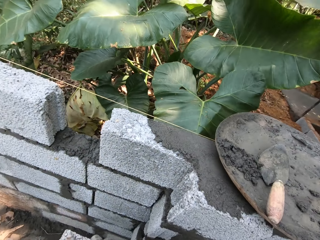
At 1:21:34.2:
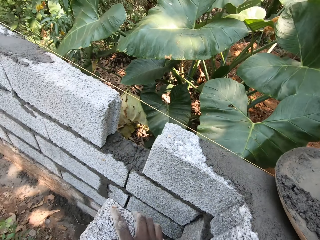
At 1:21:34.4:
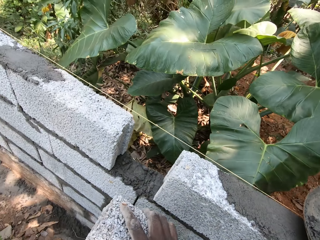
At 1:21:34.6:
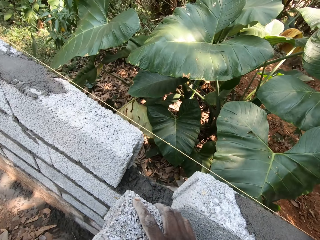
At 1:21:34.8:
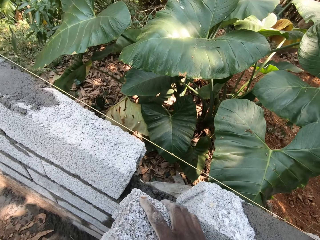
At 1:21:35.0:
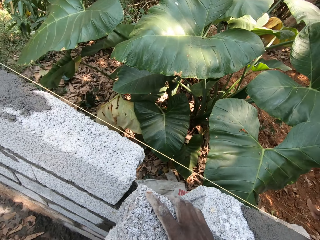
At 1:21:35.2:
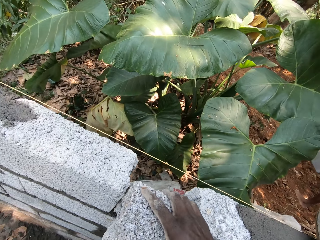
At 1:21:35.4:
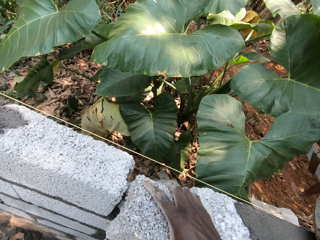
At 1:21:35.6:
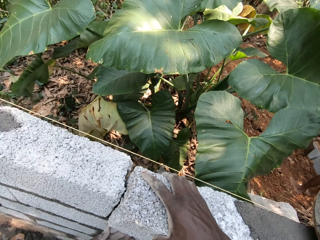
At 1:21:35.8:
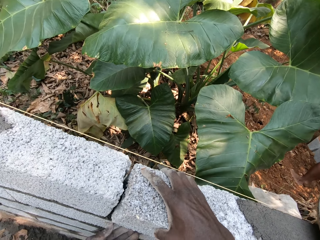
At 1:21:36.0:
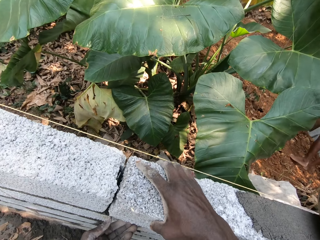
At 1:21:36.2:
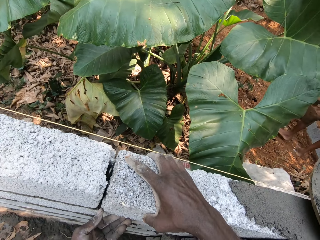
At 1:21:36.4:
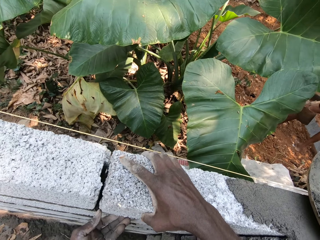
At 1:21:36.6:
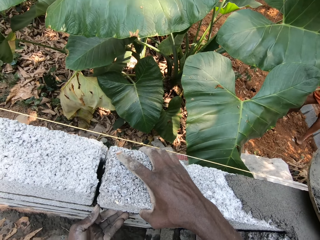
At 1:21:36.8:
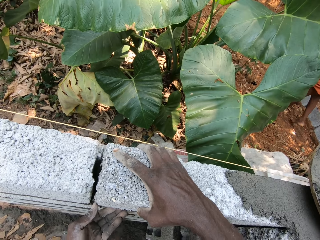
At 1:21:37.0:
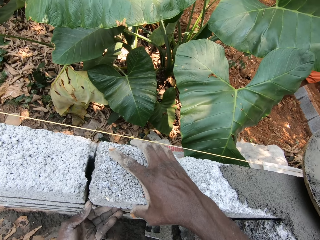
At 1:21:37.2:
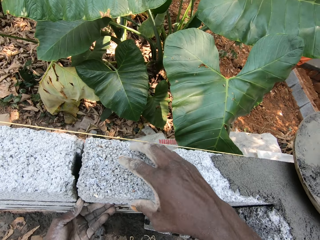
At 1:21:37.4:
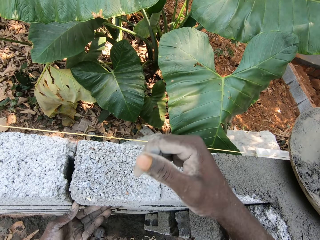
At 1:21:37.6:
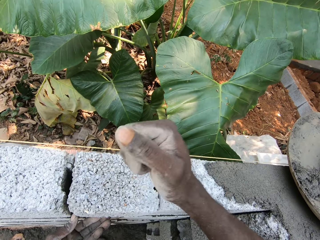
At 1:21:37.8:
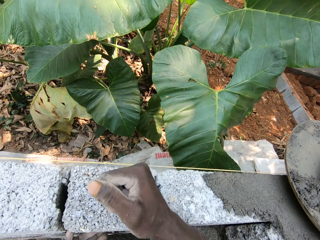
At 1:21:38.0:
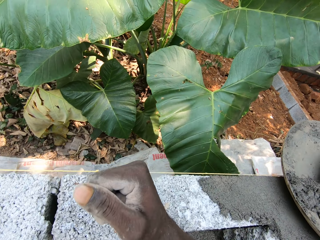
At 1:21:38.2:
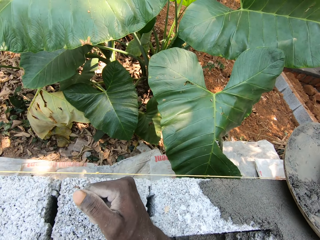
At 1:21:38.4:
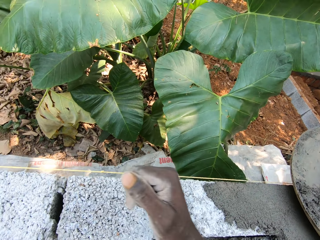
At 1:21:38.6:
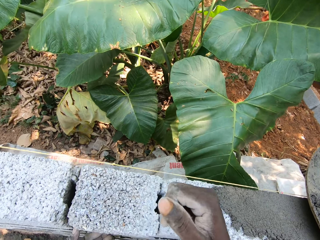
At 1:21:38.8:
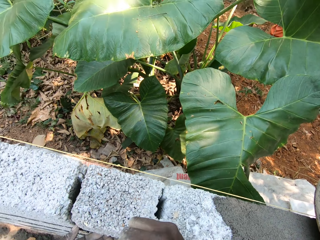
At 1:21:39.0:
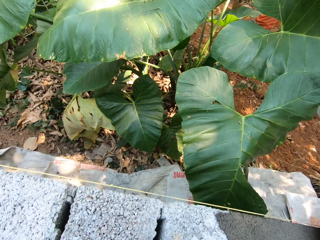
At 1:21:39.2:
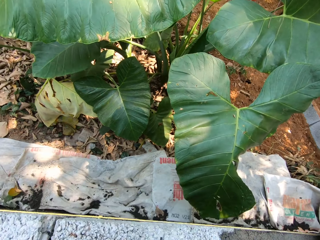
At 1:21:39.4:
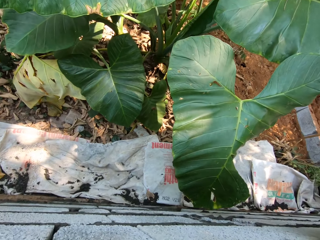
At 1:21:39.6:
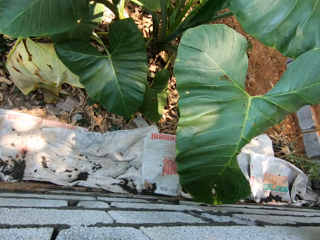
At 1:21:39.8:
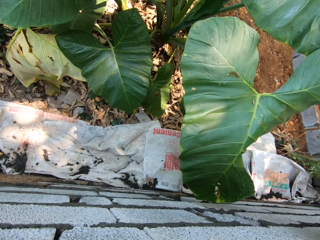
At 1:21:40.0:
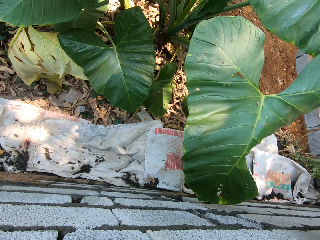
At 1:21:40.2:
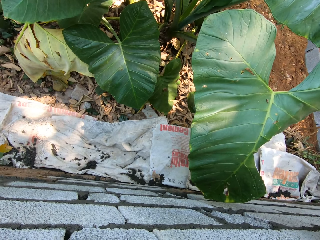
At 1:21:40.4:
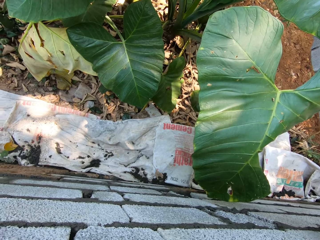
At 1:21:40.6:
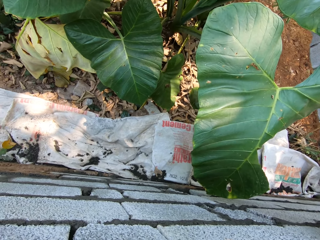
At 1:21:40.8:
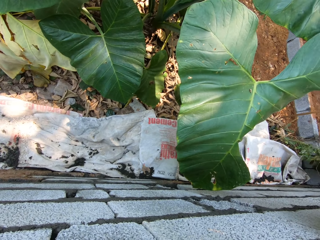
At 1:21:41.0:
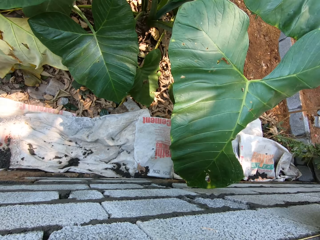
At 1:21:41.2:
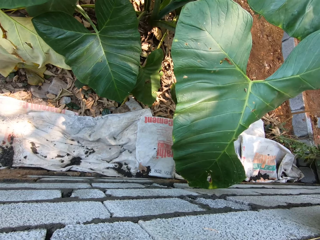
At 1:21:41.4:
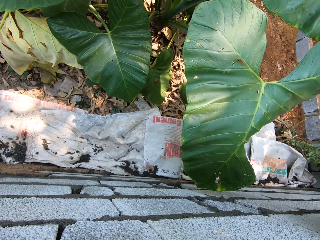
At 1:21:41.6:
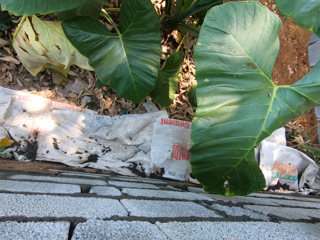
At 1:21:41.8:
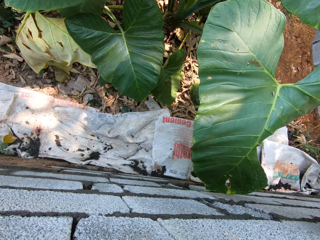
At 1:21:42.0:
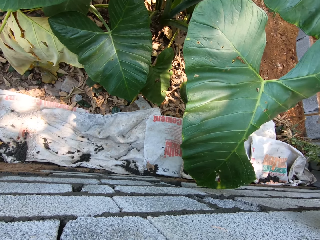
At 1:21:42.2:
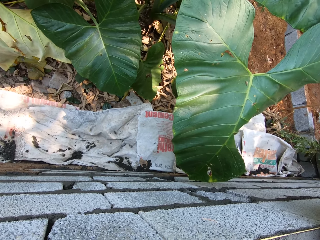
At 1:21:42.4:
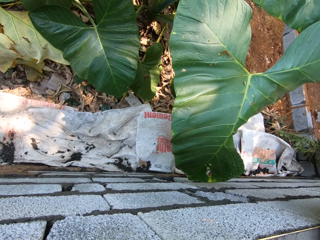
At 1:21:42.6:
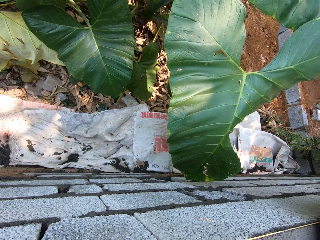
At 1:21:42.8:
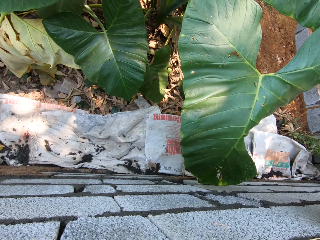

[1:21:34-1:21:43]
The camera wearer converses with the man. They drop the brick on the fence with both hands.

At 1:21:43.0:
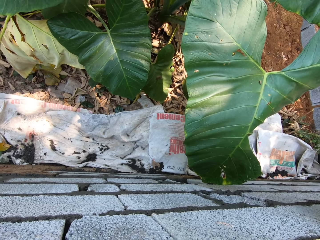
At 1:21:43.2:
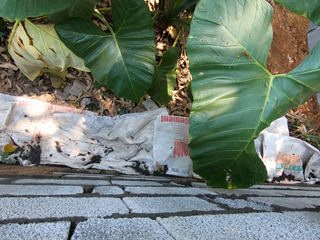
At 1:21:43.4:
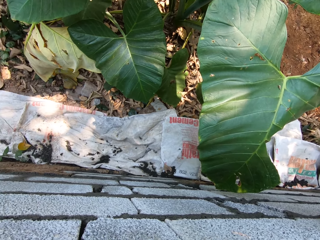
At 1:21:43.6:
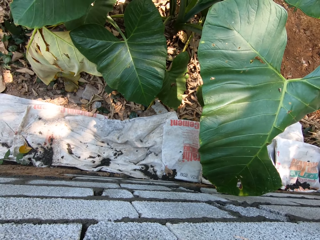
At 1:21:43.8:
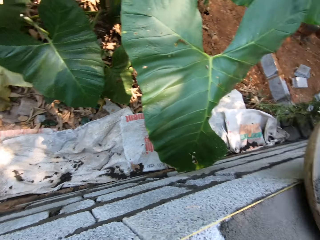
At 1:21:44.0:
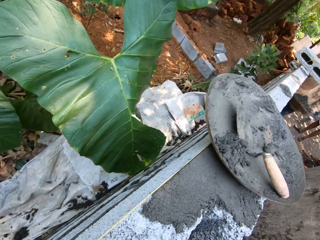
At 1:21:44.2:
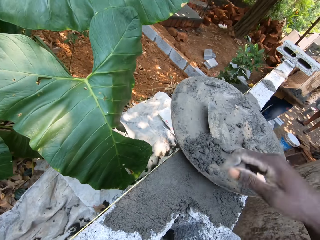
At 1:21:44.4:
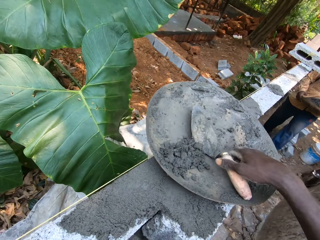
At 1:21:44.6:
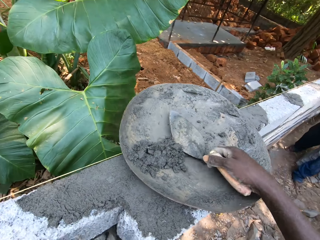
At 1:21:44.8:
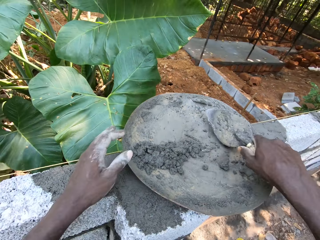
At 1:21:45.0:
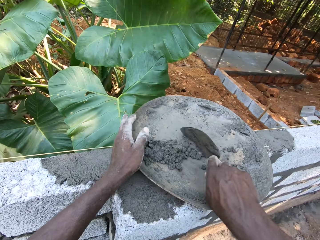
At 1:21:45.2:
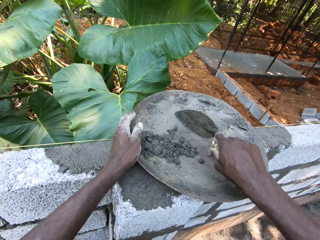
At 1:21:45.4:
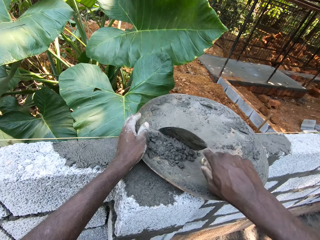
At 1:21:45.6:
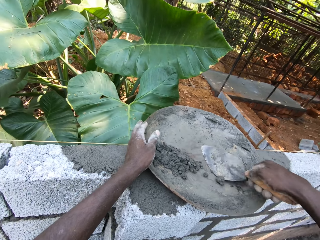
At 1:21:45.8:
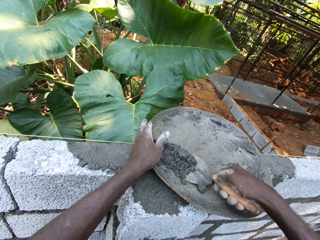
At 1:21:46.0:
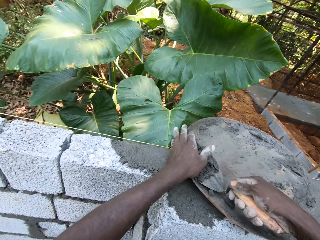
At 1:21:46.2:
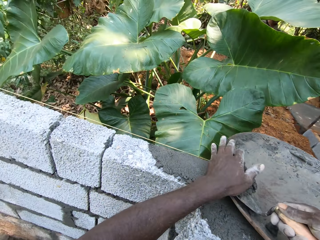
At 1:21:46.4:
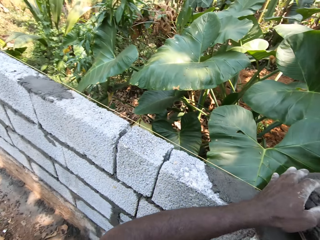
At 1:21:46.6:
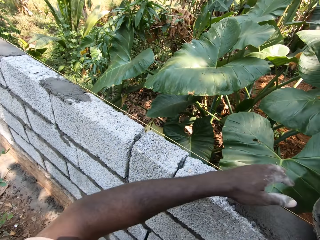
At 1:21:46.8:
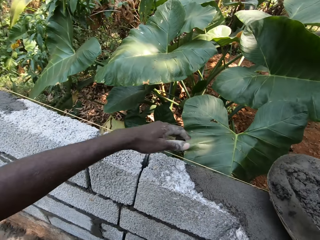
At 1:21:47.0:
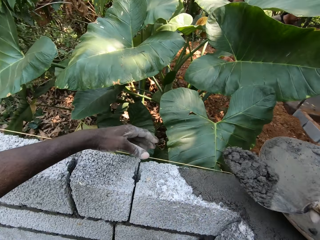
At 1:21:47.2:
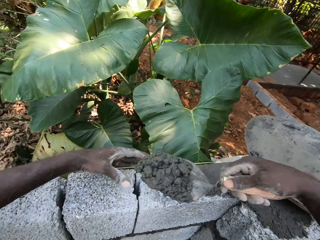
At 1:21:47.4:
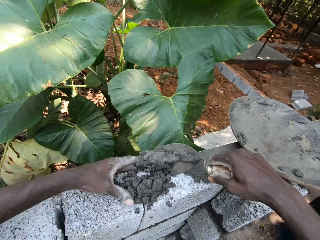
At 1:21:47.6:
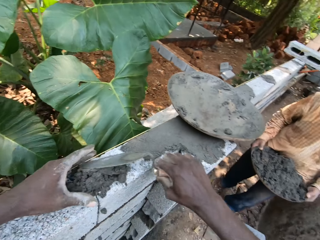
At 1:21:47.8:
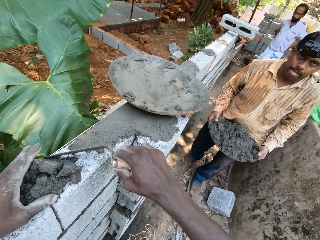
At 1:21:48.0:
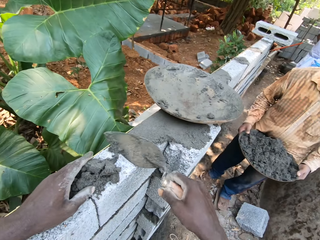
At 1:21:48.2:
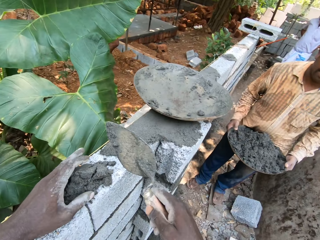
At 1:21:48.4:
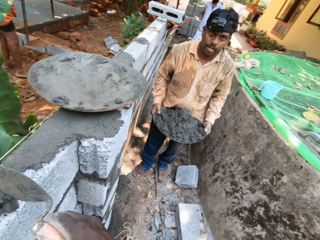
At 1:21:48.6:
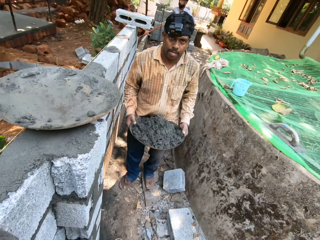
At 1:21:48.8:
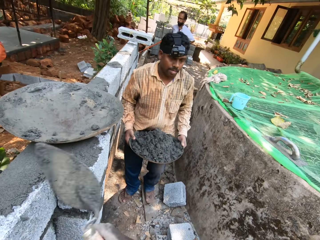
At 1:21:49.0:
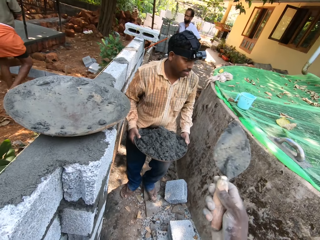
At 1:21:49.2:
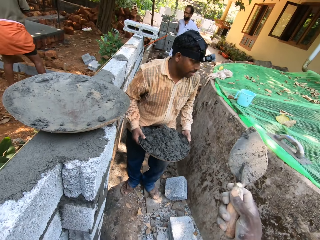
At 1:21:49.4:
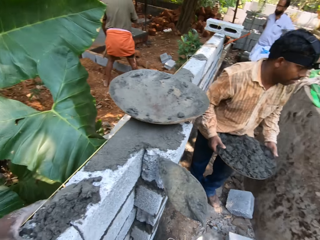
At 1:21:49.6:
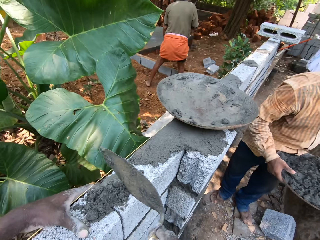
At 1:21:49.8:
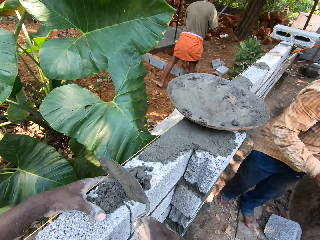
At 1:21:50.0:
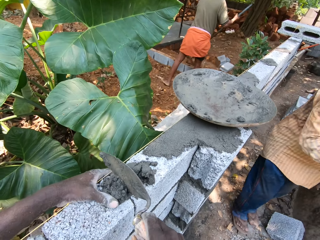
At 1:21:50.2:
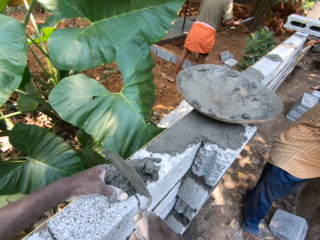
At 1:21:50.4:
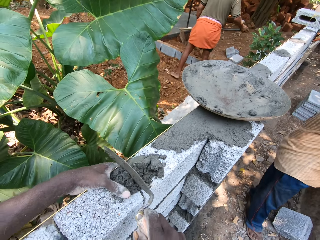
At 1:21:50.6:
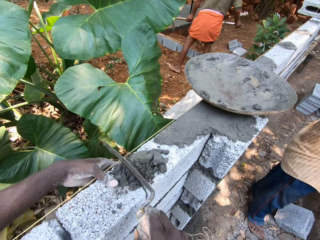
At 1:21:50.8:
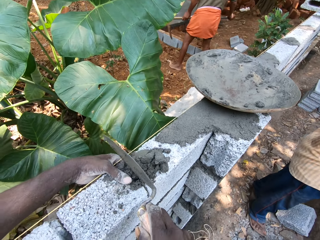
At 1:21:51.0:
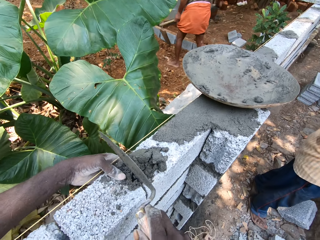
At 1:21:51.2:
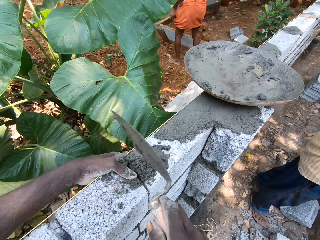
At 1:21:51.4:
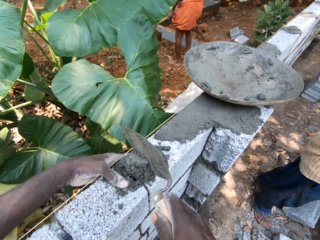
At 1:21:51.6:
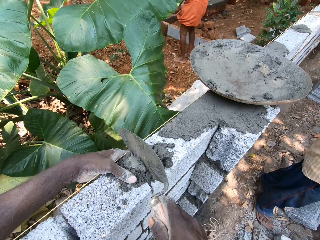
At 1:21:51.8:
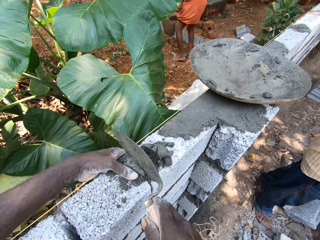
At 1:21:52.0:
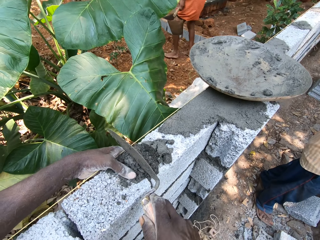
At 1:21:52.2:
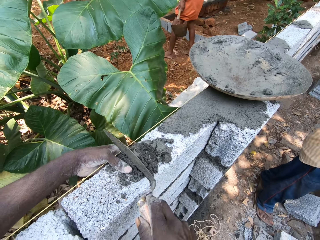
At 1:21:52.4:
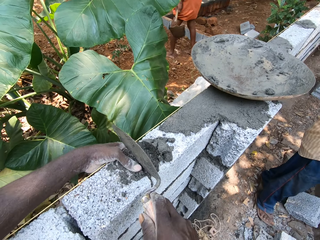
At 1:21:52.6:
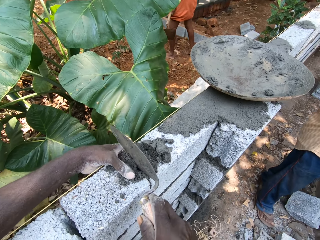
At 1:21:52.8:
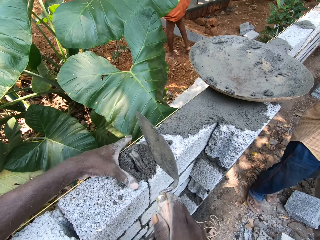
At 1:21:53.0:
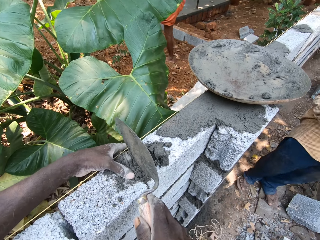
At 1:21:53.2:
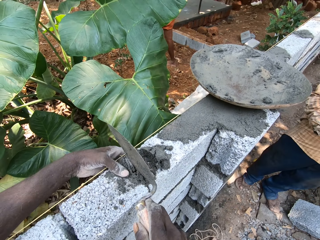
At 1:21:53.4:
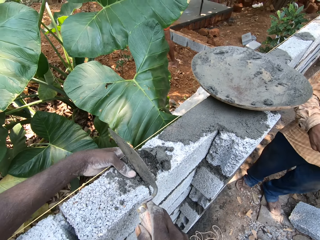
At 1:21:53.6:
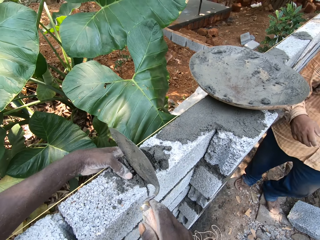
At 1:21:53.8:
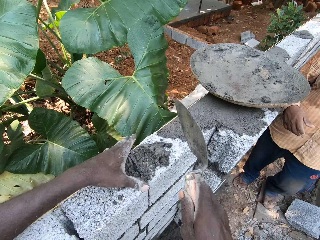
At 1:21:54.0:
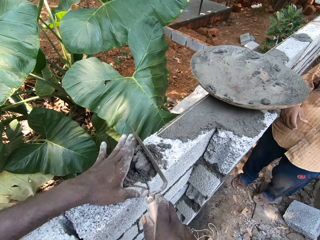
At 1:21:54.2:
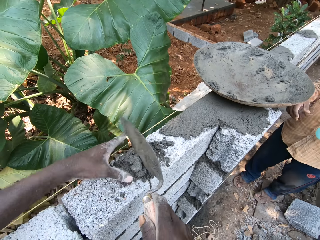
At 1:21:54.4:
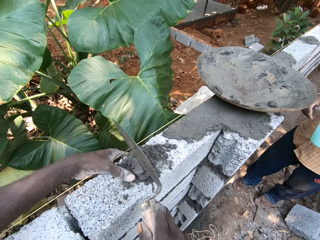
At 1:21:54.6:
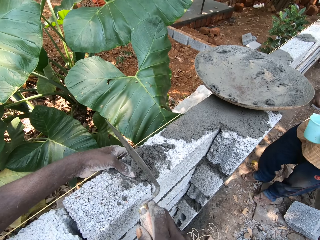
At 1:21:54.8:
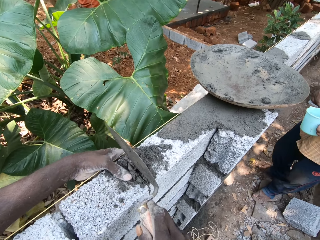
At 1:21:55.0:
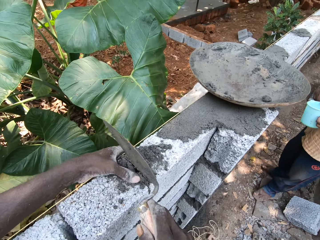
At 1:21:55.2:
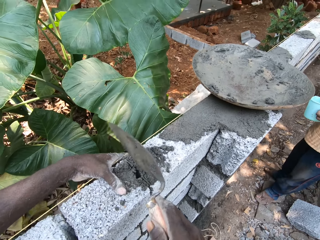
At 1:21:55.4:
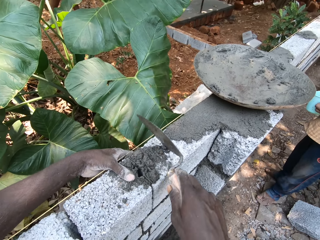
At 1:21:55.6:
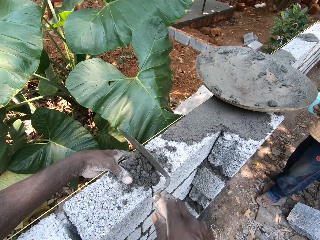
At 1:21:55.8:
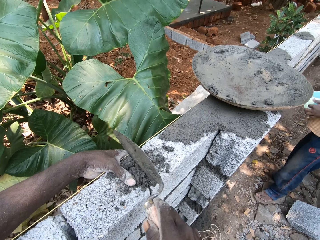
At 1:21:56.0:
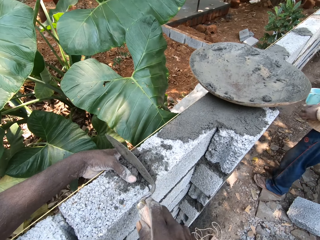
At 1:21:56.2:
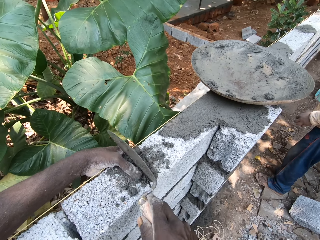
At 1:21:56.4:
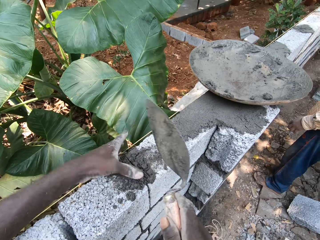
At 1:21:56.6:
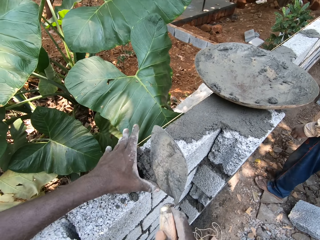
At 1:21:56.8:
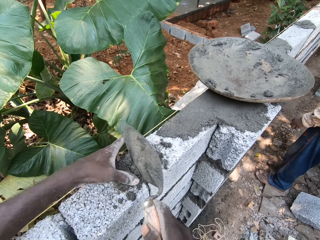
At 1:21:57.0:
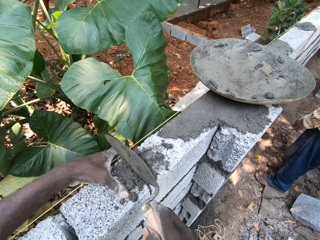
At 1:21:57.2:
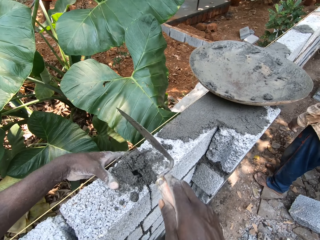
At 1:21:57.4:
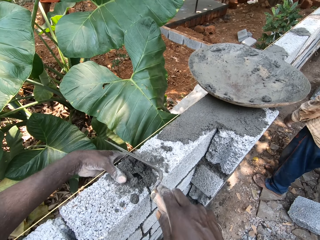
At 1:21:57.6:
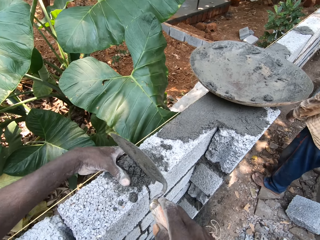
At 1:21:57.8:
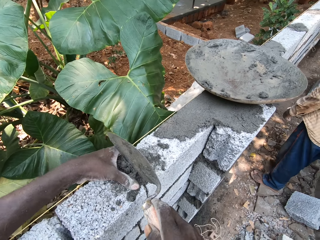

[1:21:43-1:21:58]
The camera wearer picks up the hand trowel from the hand pan with his right hand. He holds the hand pan with his left hand. He scoops the mortar from the hand pan with the hand trowel in his right hand. He pours the mortar on the fence with the hand trowel in his right hand. The man carries a hand pan of mortar with both hands. The camera wearer converses with the man. The man holds the cement mixer tray with cement mortar on the ground. The camera wearer plasters the fence with the mortar using the hand trowel in his right hand.
